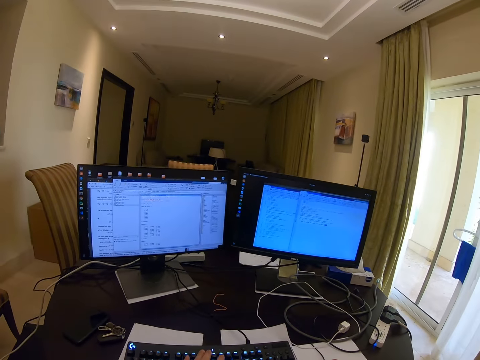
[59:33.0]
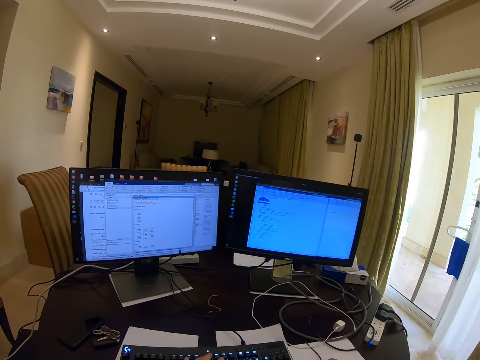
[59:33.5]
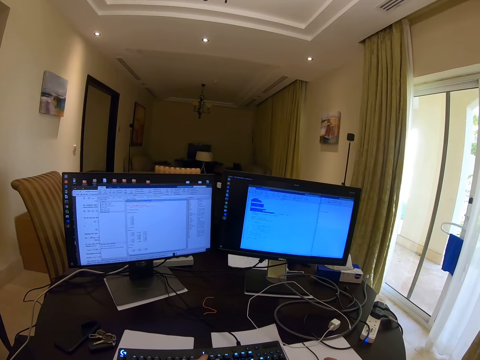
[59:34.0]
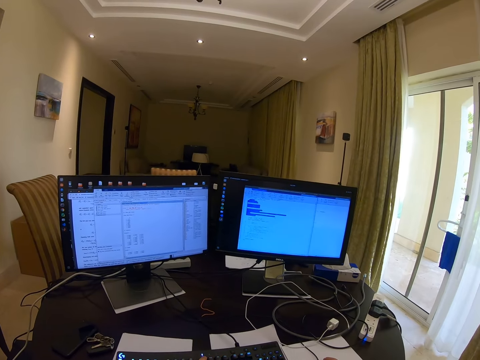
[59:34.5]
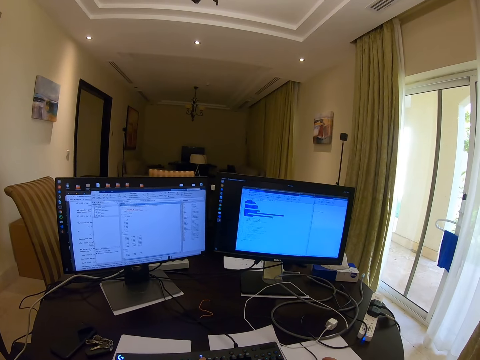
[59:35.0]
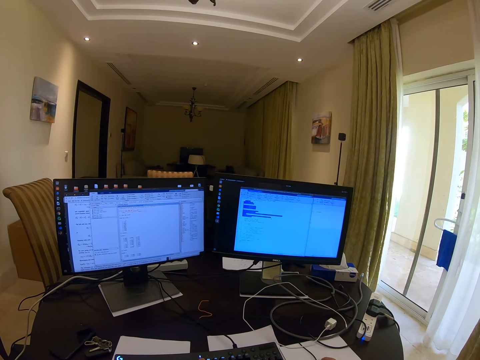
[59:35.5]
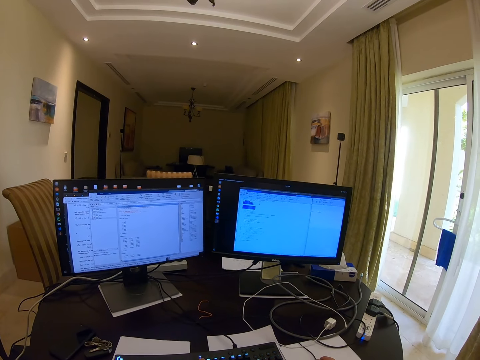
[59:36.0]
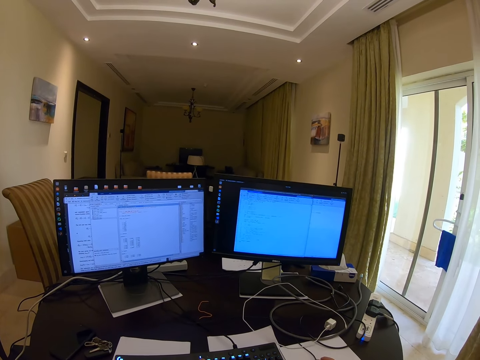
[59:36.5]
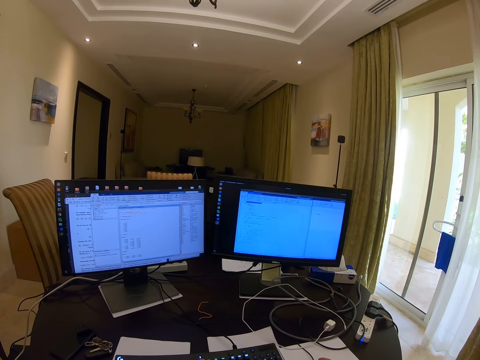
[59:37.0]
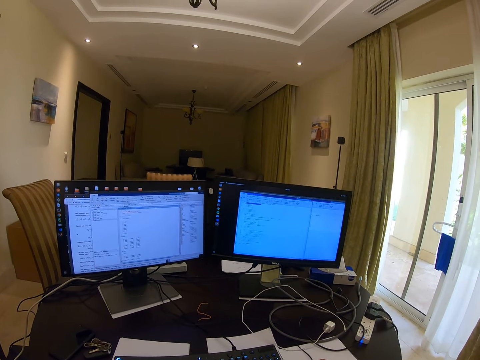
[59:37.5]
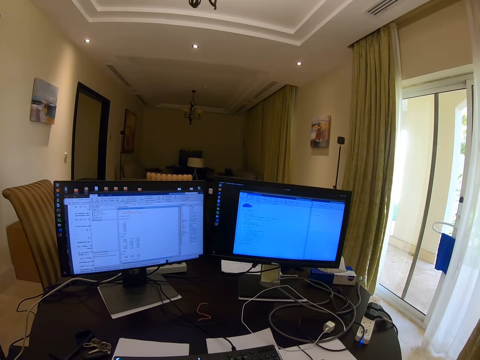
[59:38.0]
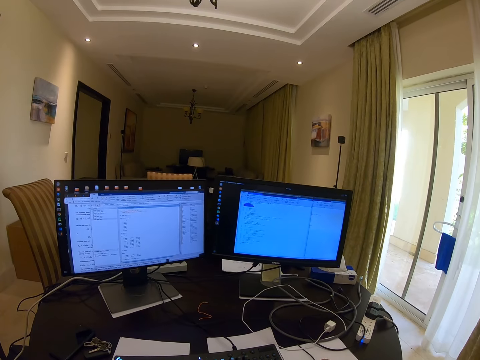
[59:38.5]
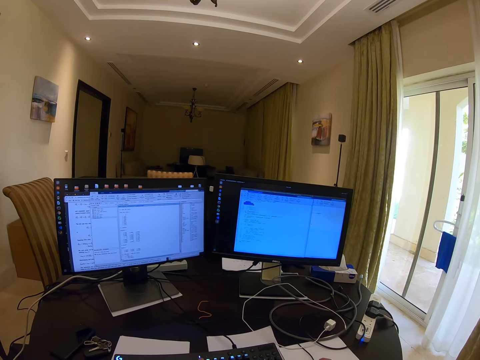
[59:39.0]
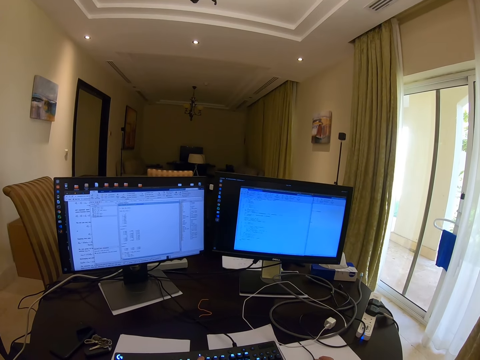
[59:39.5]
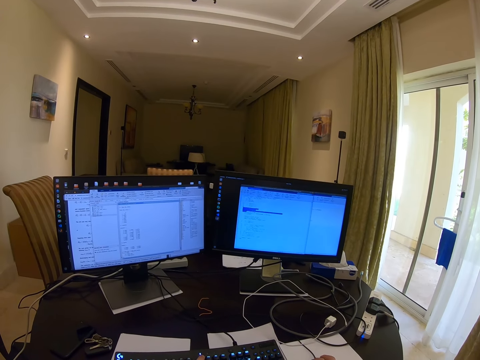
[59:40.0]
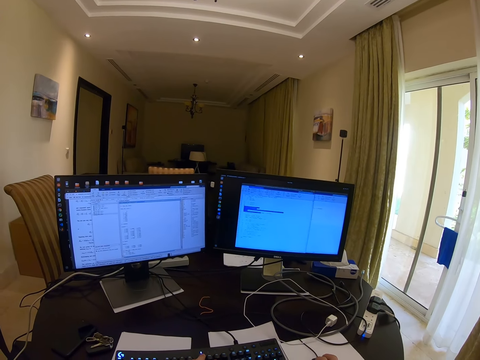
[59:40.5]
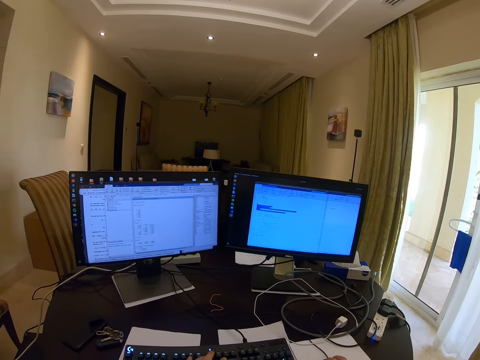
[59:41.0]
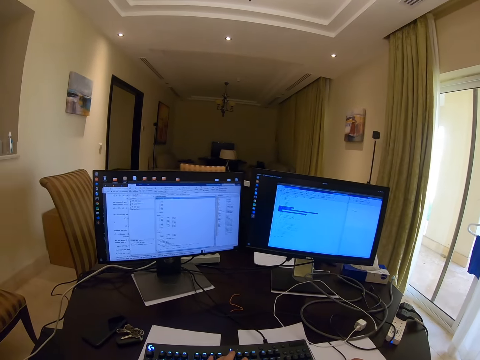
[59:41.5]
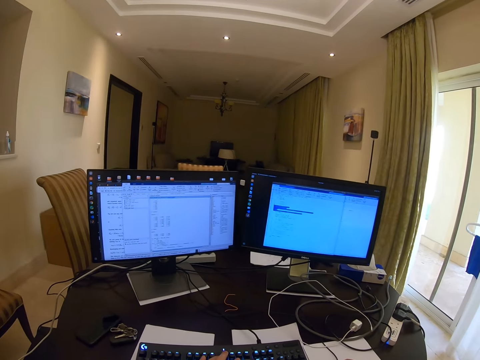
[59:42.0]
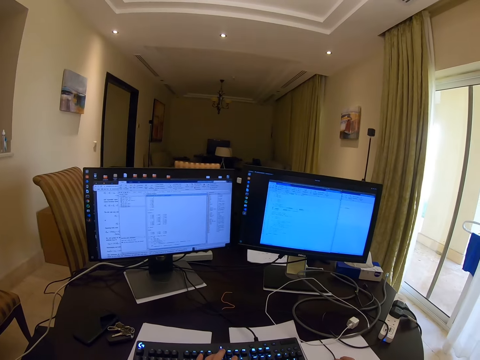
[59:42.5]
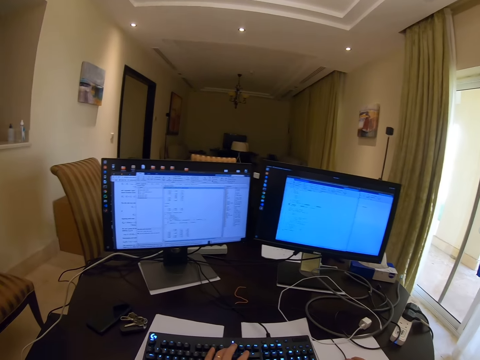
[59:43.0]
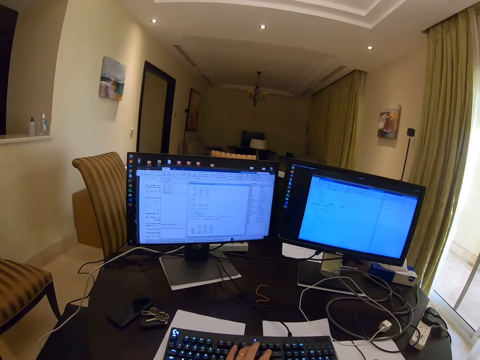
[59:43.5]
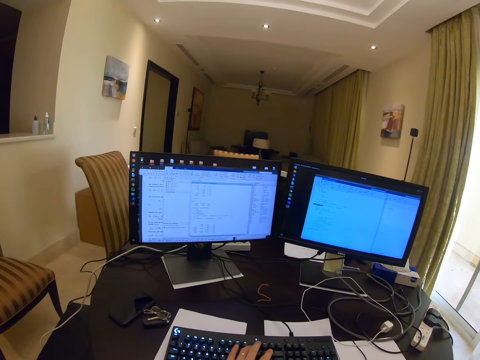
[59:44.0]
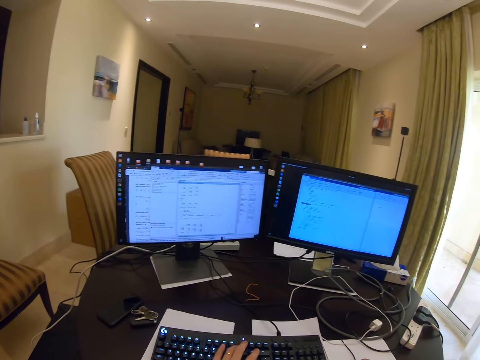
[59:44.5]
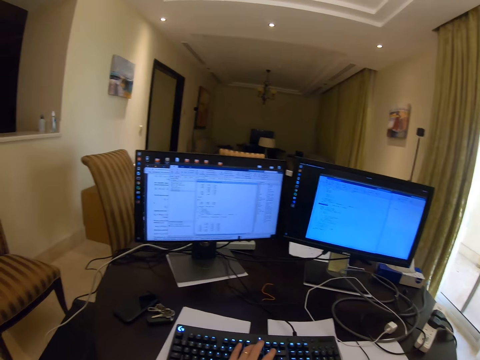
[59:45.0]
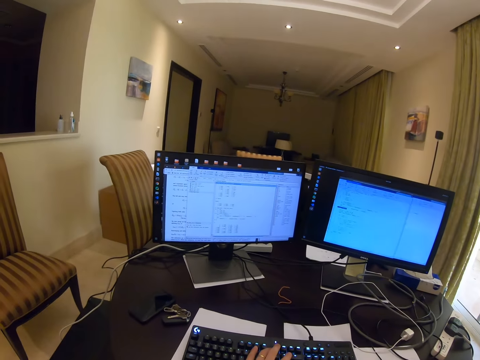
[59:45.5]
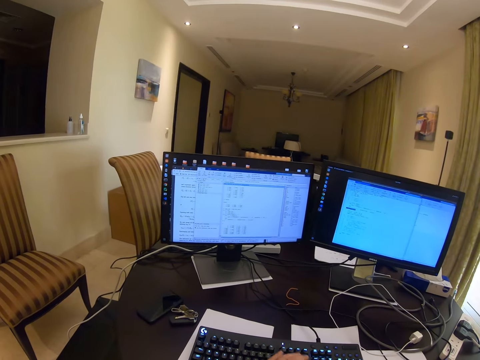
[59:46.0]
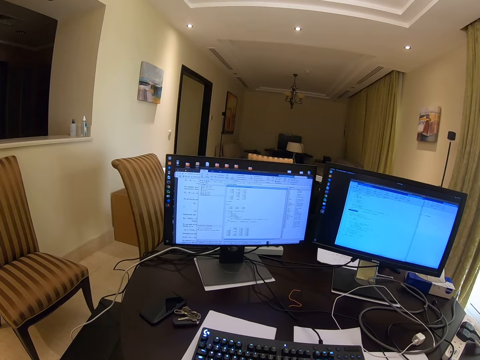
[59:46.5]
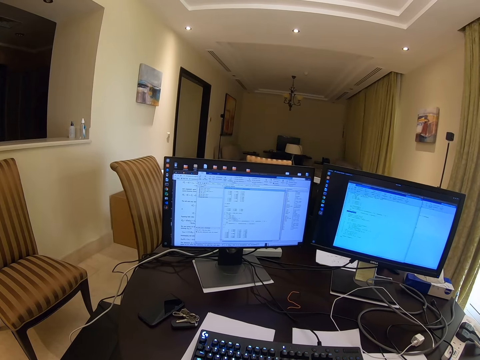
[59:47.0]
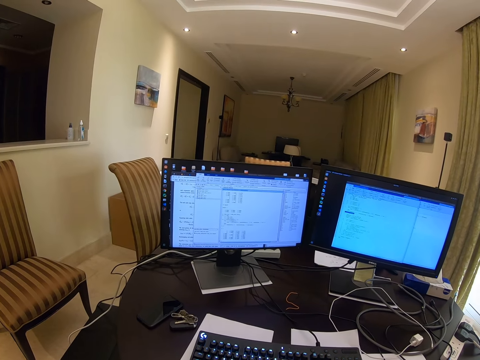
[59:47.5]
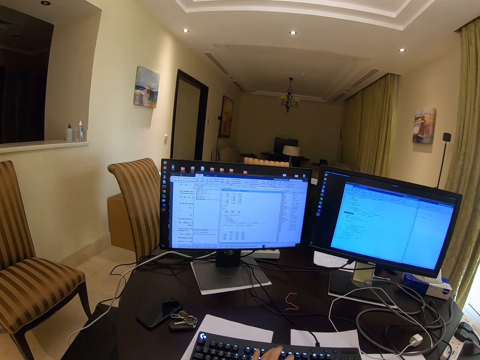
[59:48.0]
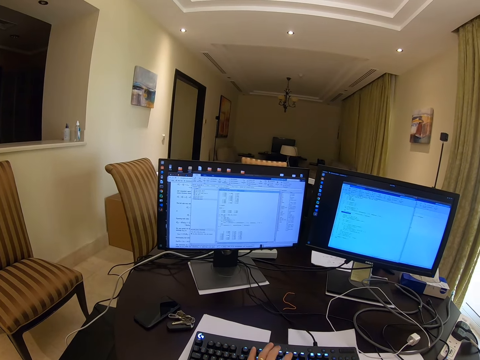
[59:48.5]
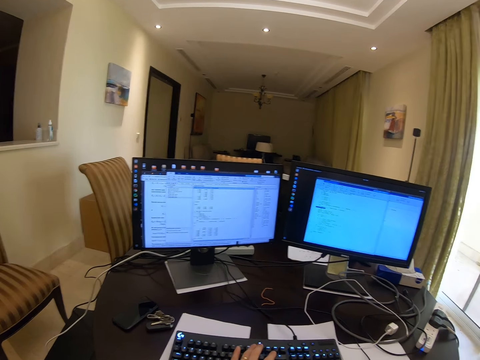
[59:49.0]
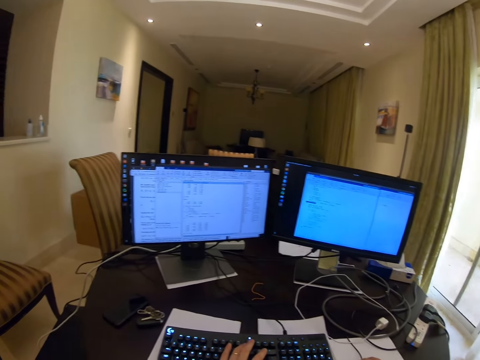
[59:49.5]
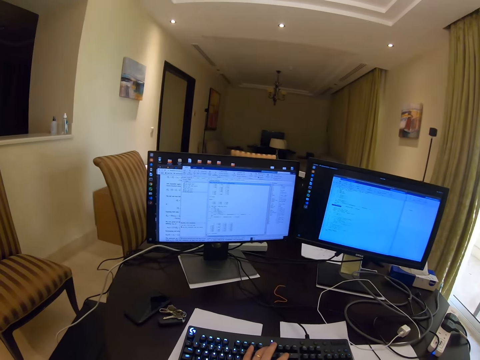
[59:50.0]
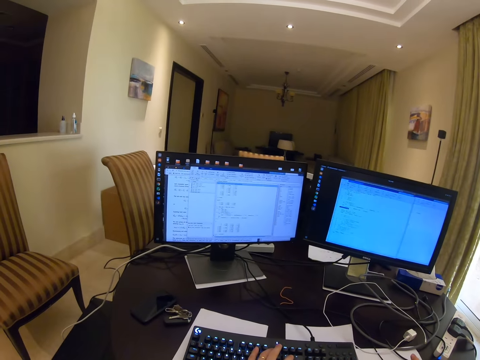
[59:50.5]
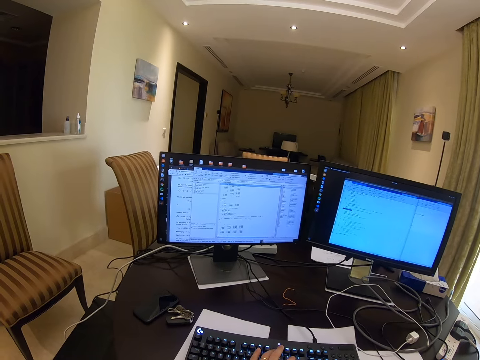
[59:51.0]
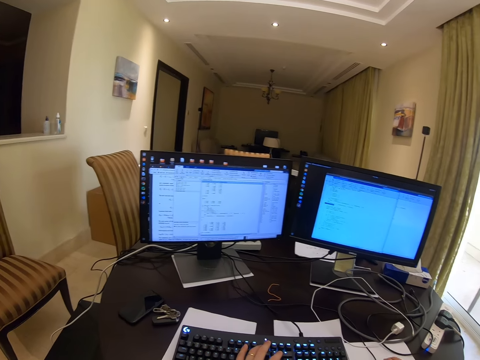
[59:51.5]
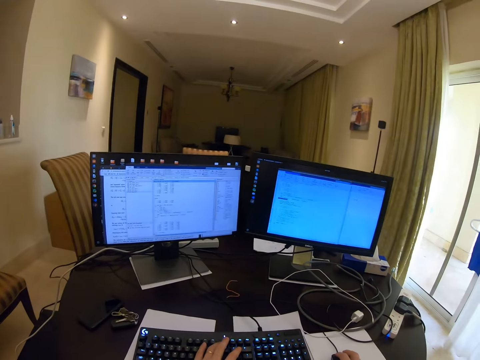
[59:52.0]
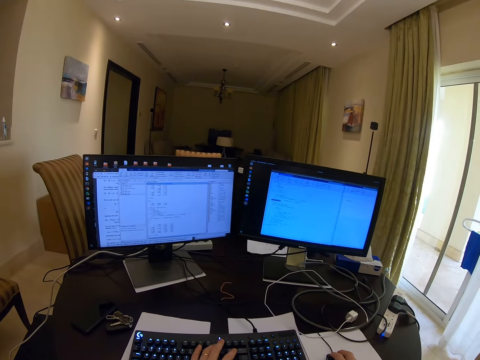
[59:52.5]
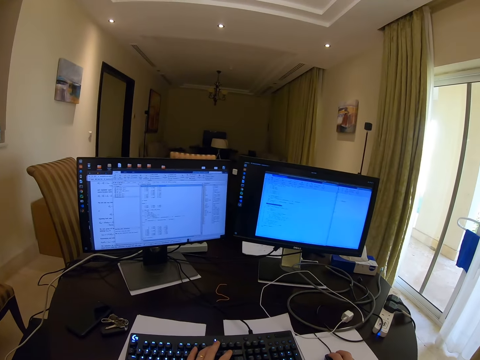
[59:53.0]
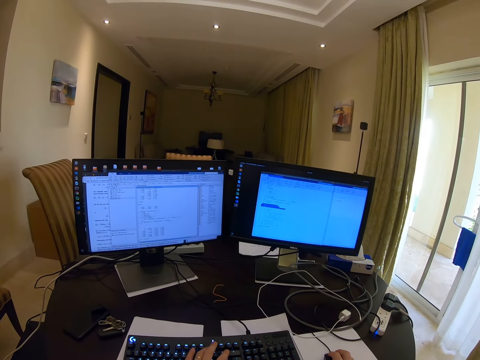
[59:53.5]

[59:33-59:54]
The camera wearer types on the keyboard and scrolls with the mouse. They fold the left hand. They type on the keyboard and scroll with the mouse.

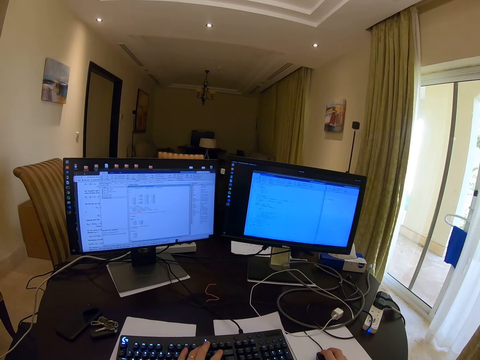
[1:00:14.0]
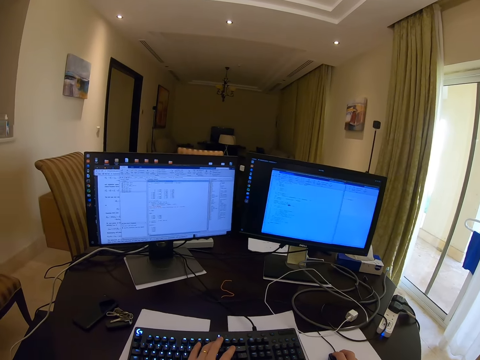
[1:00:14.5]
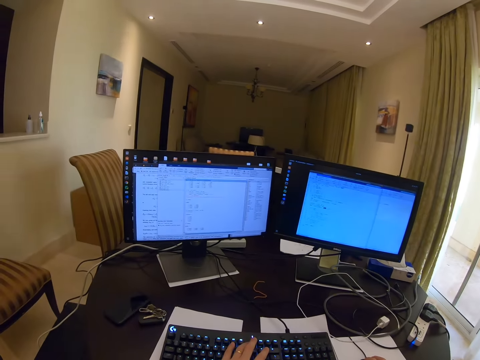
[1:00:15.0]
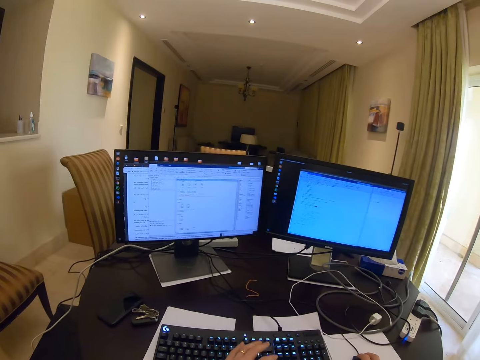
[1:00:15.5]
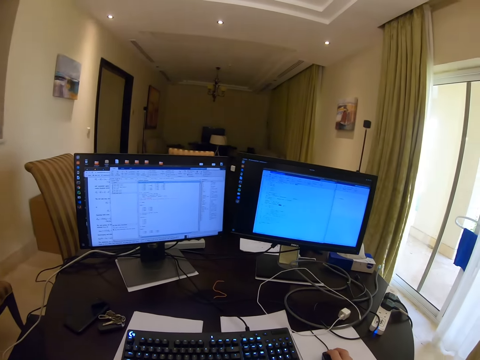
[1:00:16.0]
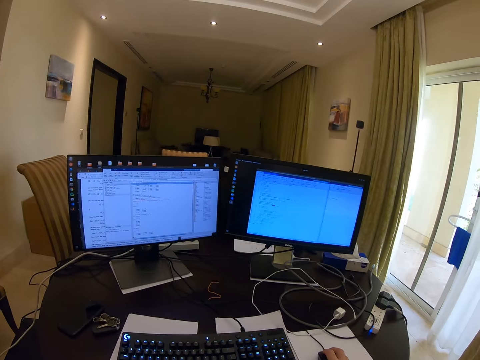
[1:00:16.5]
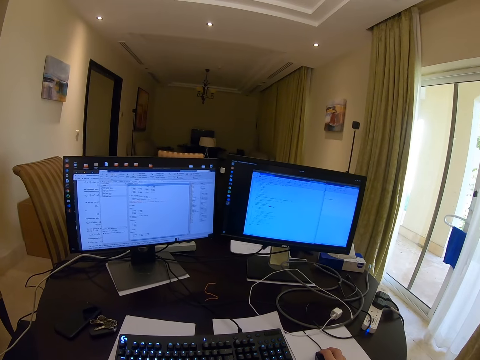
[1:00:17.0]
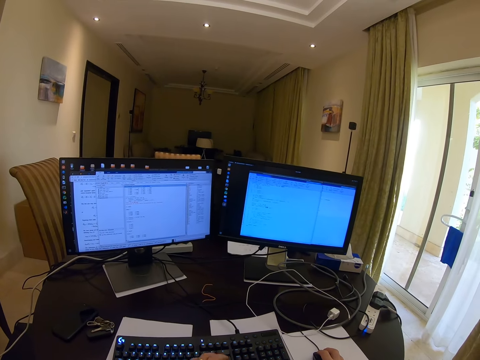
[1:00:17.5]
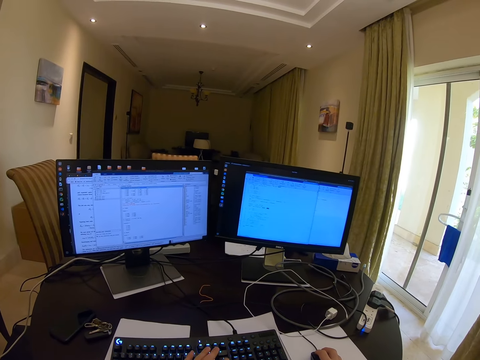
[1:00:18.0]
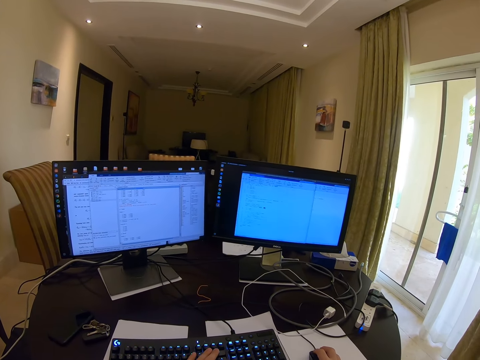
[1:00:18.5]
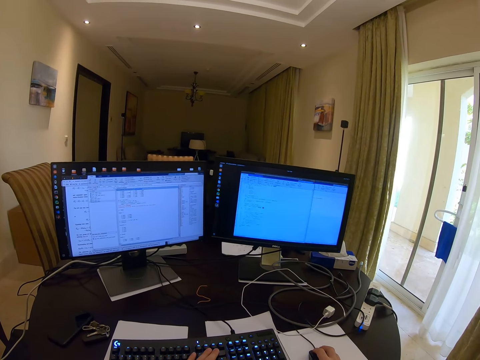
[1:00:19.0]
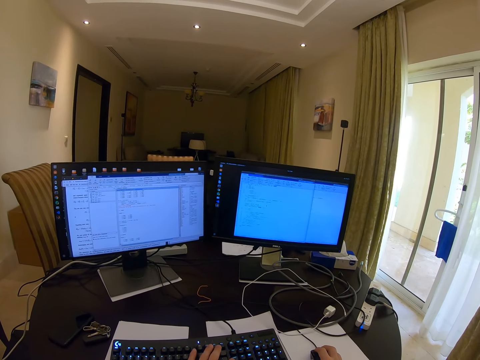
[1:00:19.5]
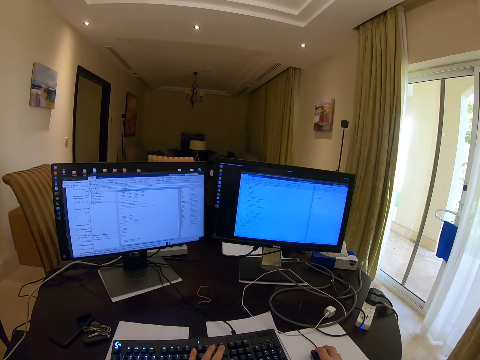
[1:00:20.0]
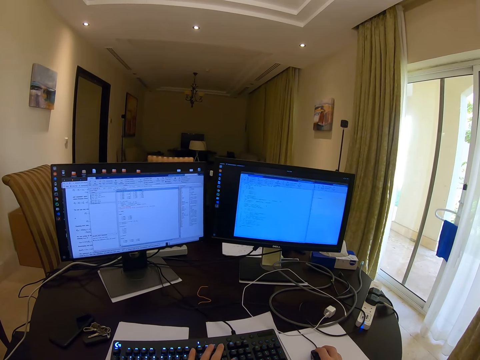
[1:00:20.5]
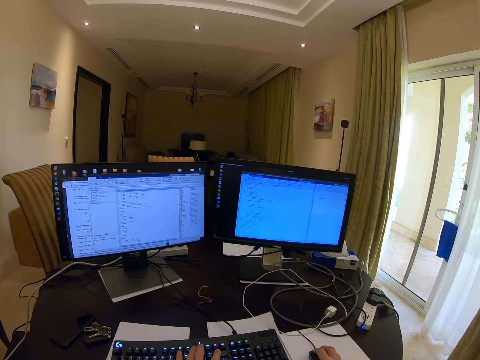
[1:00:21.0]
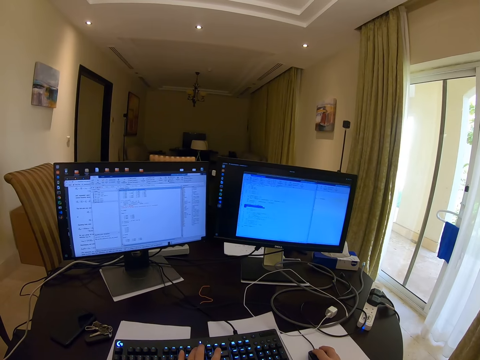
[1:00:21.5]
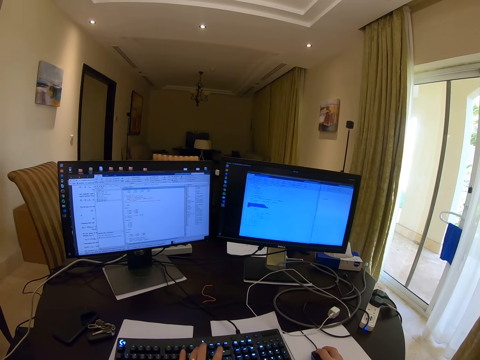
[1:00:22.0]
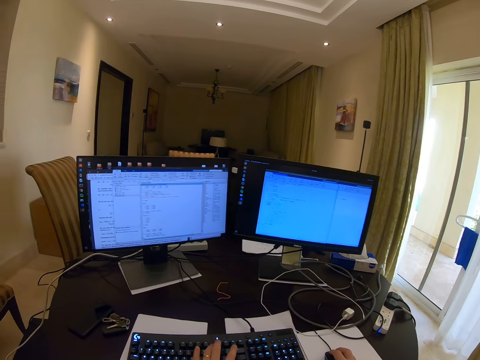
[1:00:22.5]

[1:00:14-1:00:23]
The camera wearer folds the left hand. They type on the keyboard and scroll with the mouse.
